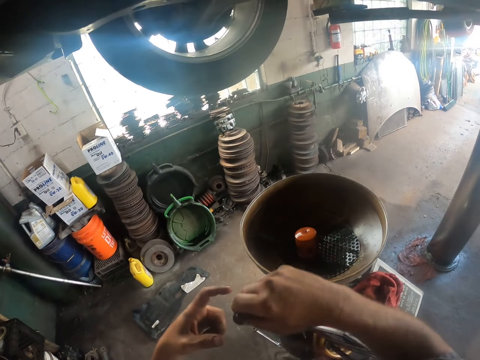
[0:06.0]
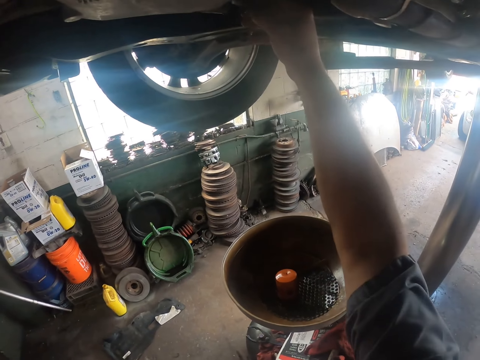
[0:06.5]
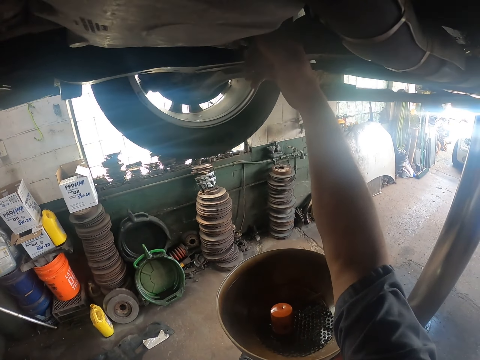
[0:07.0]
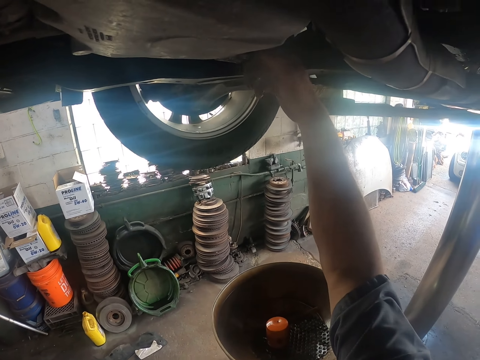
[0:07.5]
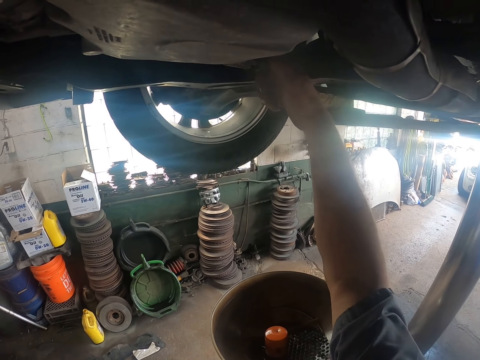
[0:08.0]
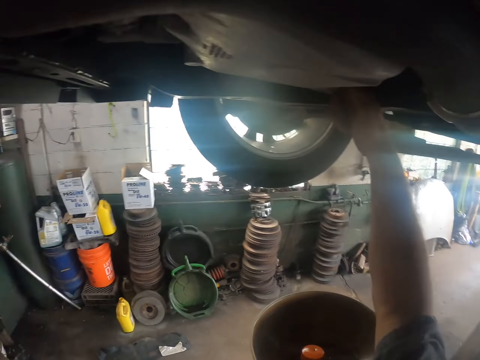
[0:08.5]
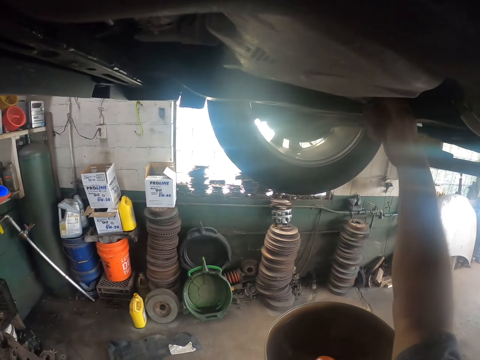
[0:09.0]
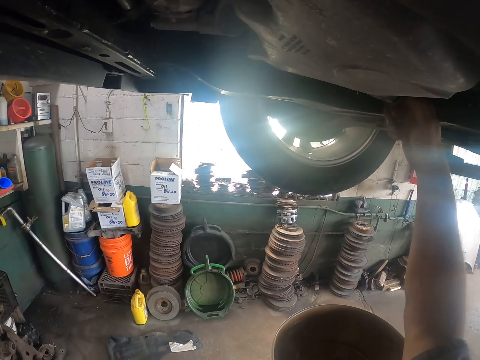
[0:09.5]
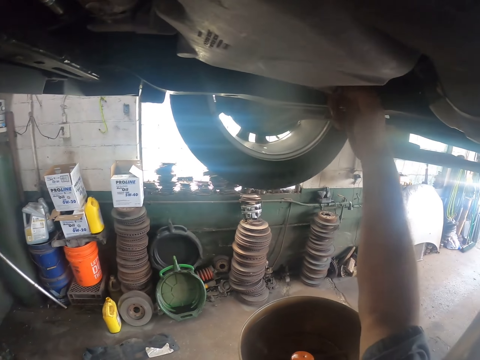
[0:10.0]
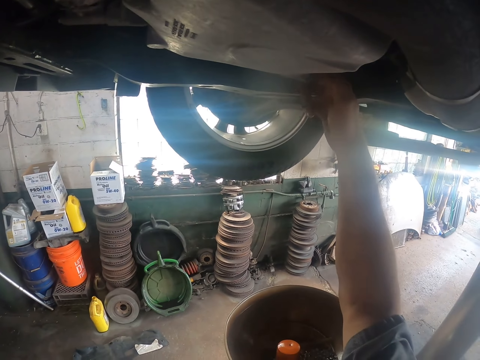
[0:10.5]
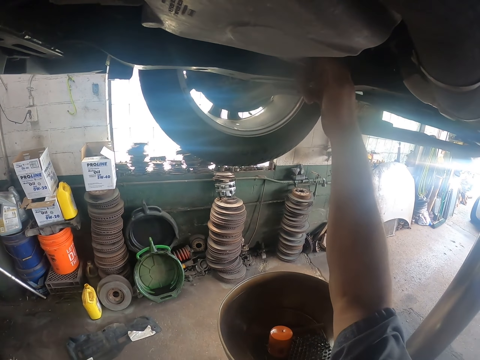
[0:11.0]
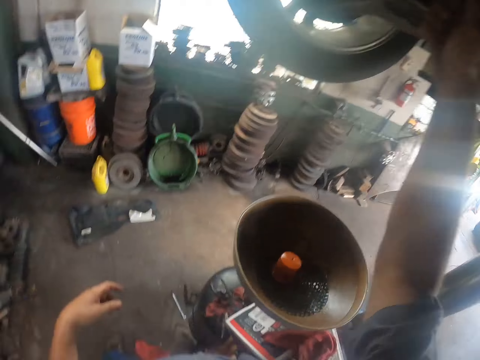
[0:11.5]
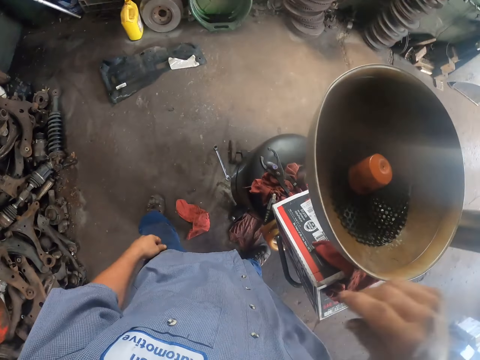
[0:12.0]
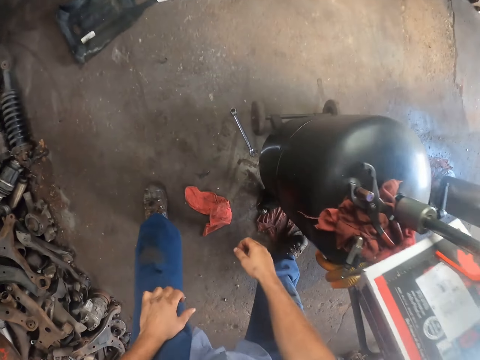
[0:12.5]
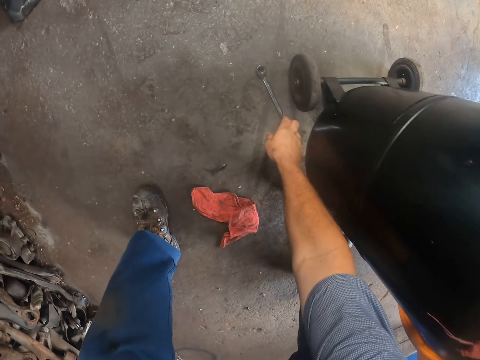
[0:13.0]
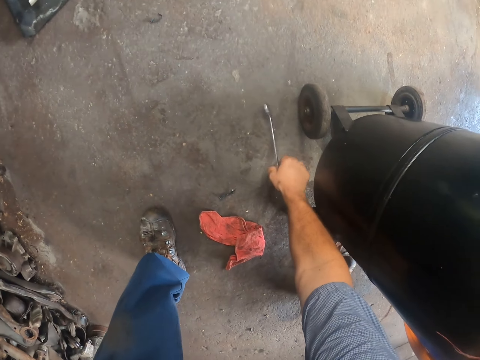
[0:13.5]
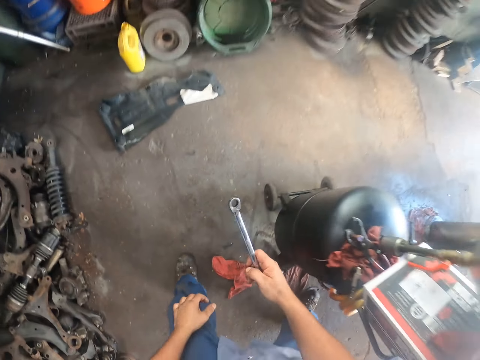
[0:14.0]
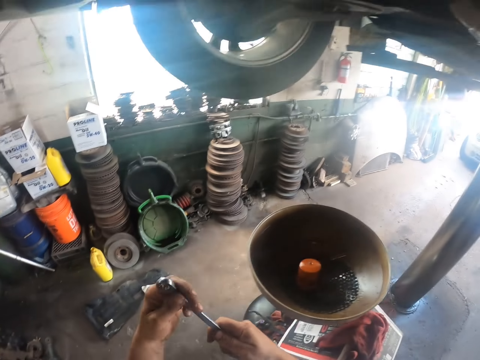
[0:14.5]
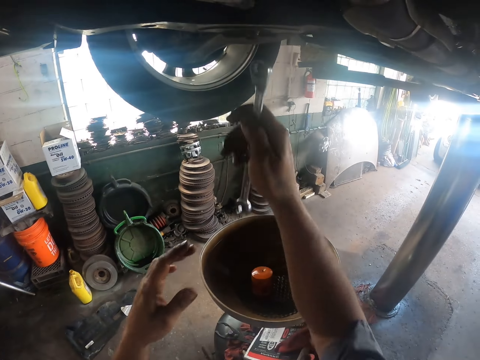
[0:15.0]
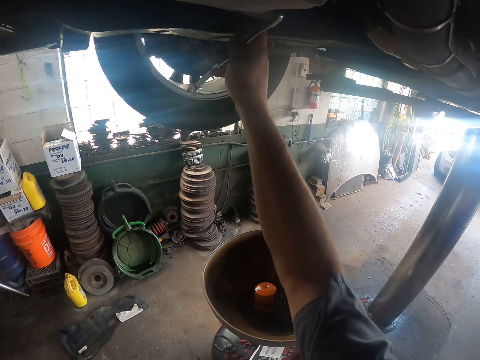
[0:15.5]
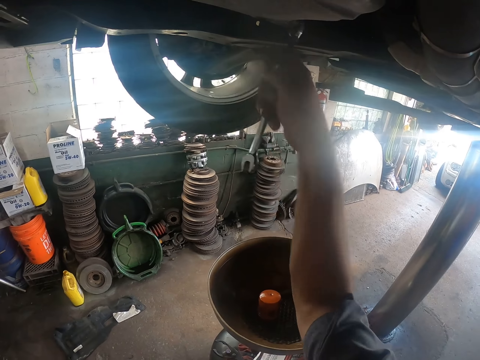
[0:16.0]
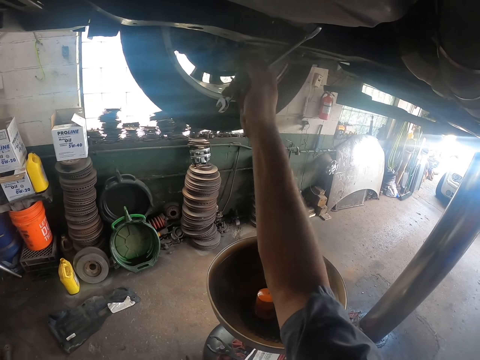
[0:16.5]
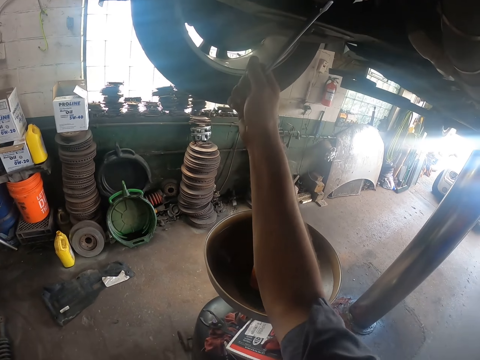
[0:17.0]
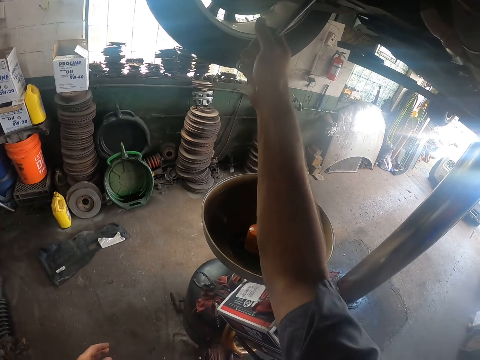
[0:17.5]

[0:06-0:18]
The camera wearer drops the spanner. They tighten the nut under the car with the hand. They fix the engine. They pick up the spanner. They tighten the nut under the car with the spanner. They adjust with the spanner.

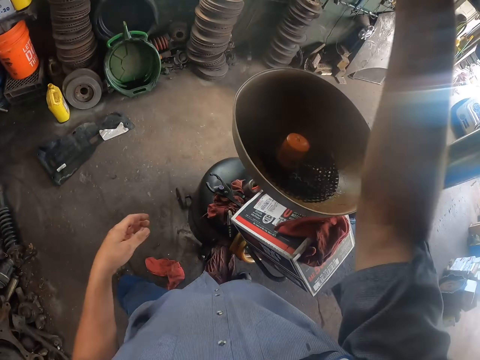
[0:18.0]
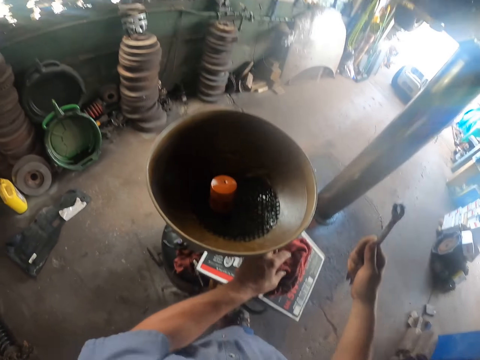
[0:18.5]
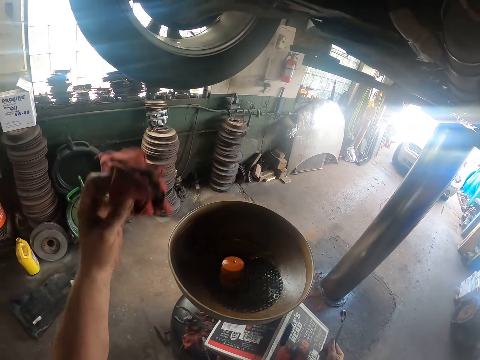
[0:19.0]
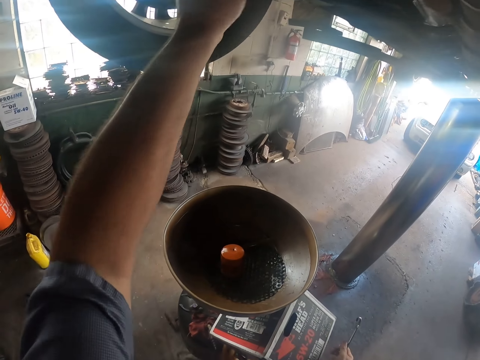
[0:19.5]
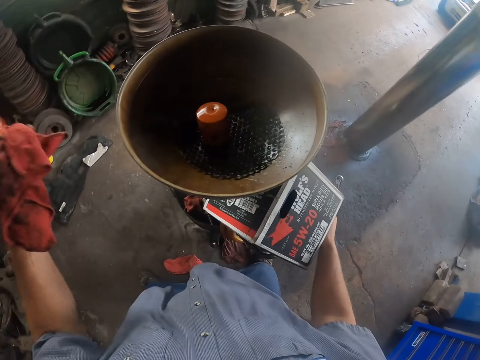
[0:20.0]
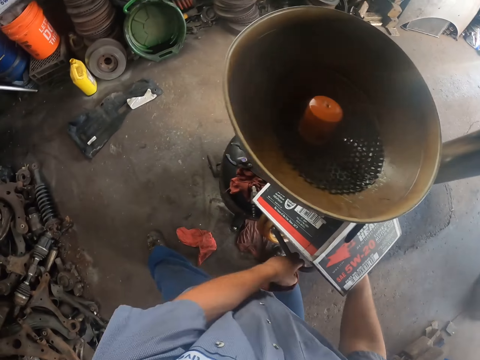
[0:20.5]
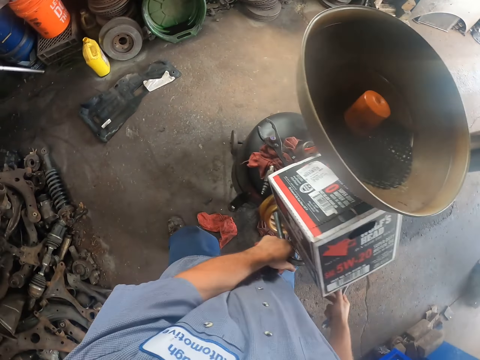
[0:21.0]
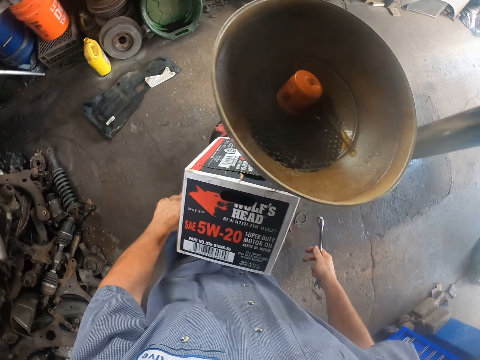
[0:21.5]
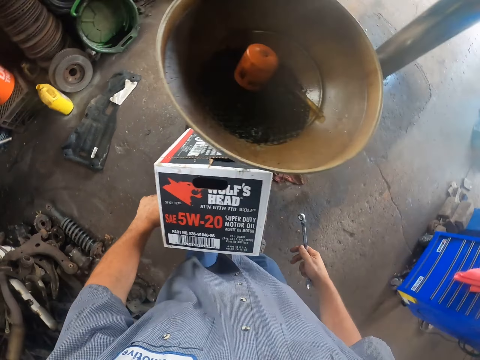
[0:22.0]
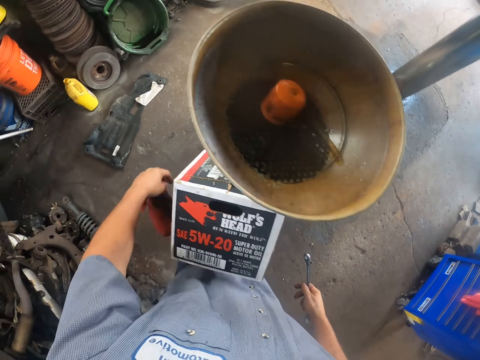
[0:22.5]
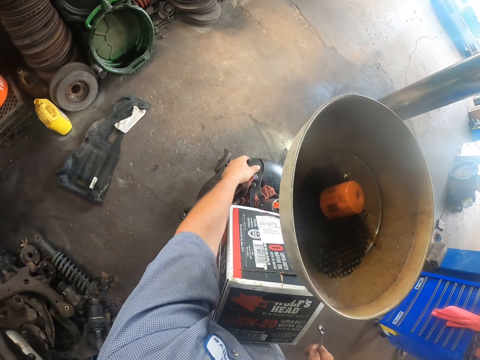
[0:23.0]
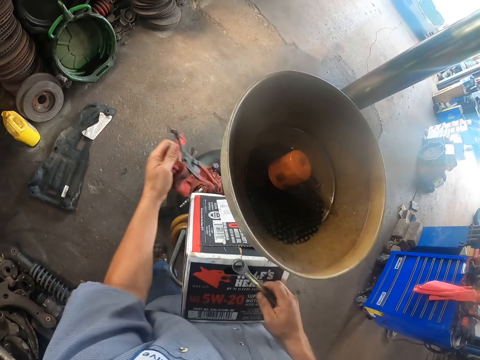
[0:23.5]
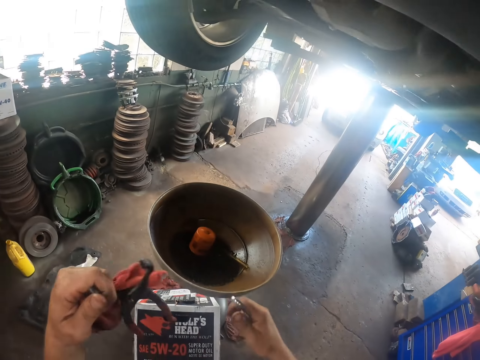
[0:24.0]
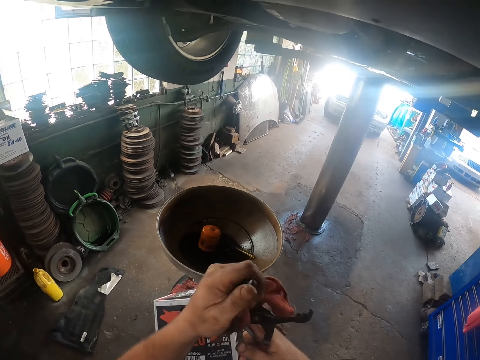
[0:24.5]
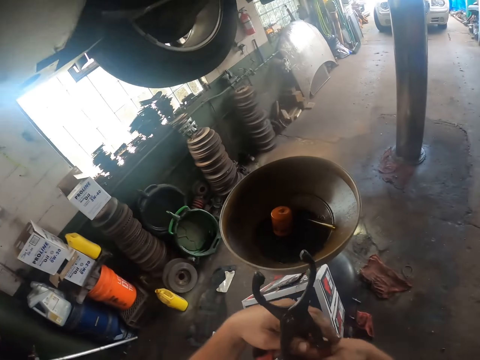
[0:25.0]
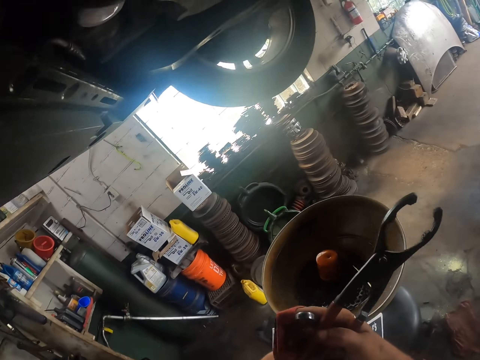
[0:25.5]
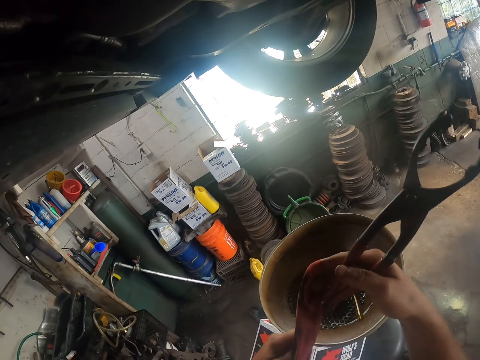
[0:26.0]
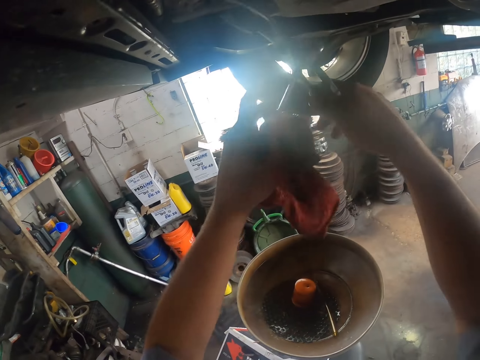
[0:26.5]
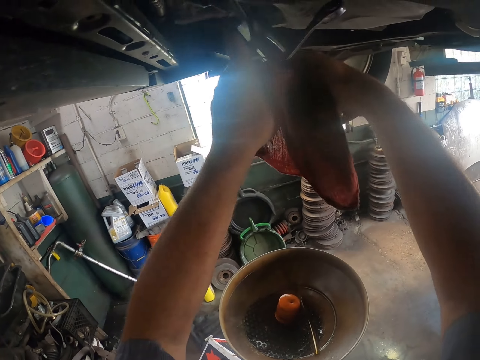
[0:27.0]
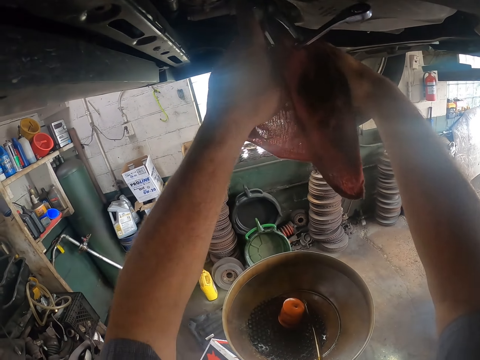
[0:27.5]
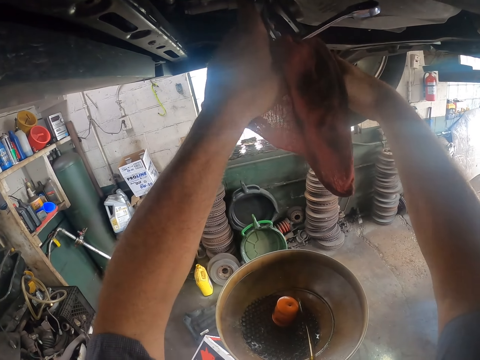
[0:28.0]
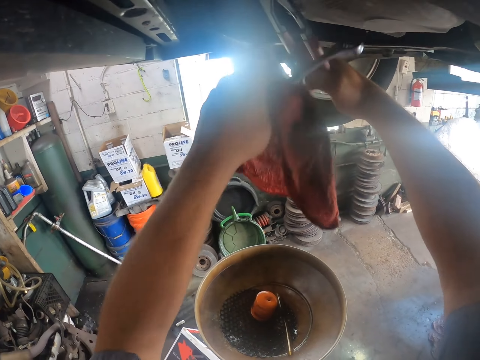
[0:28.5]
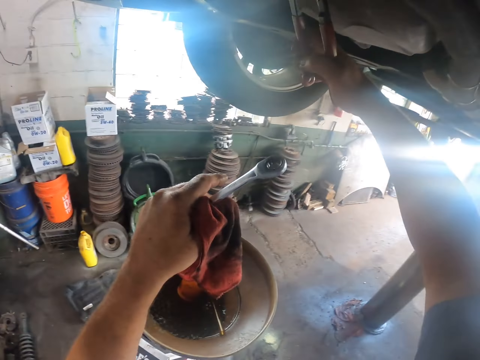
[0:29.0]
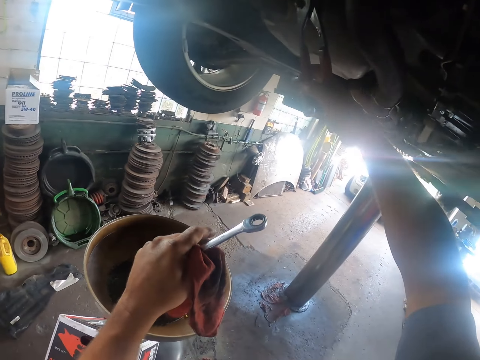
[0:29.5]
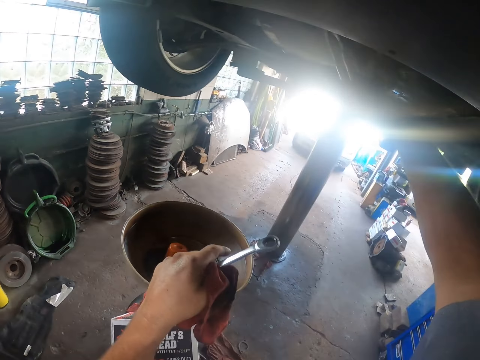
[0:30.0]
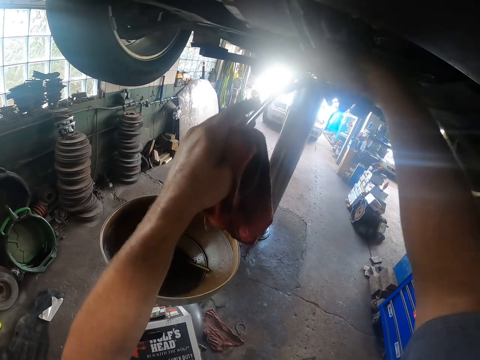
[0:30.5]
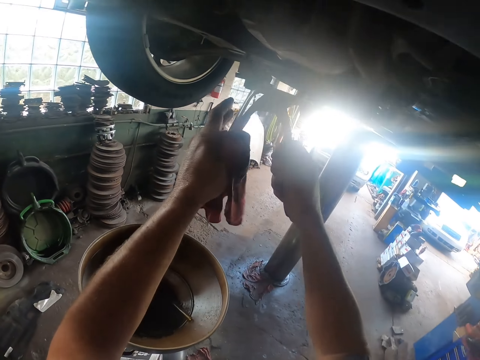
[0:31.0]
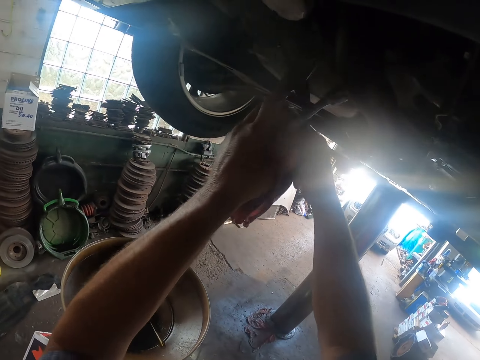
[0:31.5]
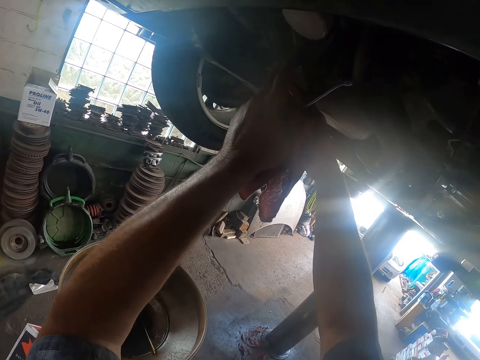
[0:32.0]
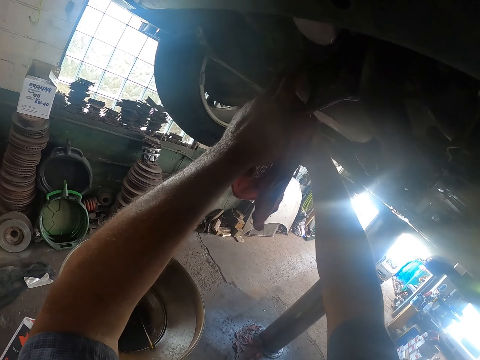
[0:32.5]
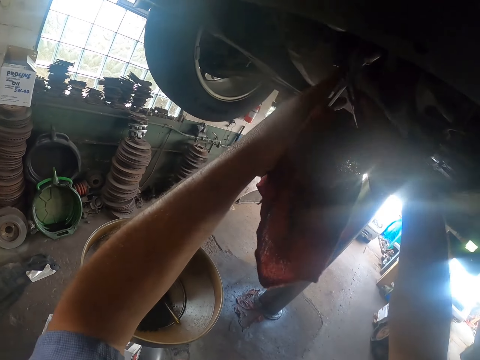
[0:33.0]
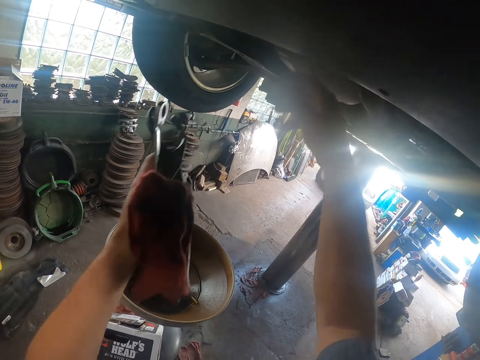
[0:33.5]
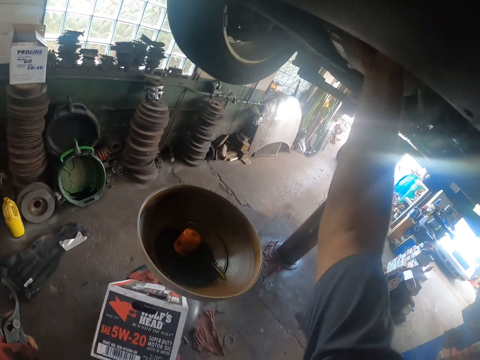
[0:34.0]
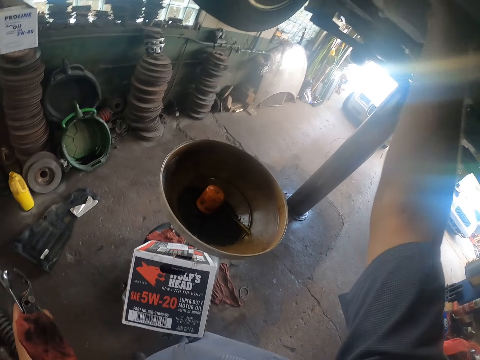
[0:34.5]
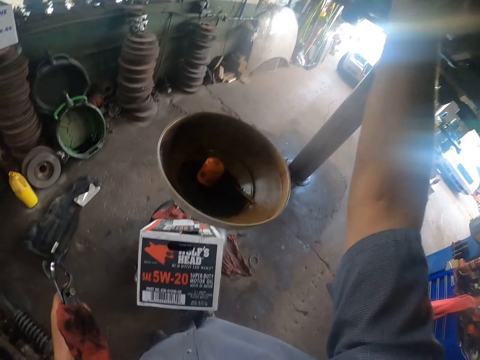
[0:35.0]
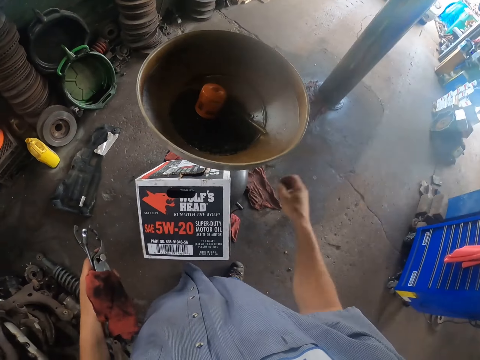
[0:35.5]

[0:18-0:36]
The camera wearer picks a piece of cloth. They wipe under the car and wipe the engine. They move the oil drainer. They pull something. They pick up pliers. They rotate something under the car with the pliers. They fix with the pliers. They adjust with the pliers. They adjust with hands.
